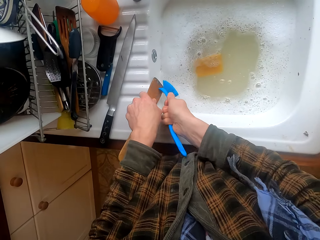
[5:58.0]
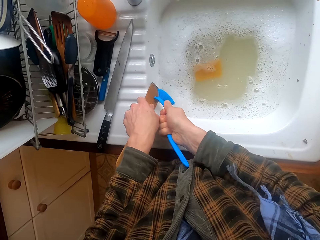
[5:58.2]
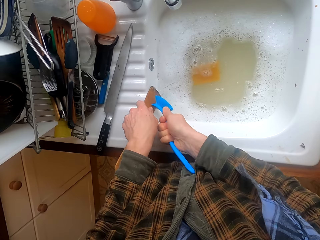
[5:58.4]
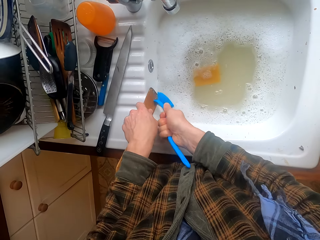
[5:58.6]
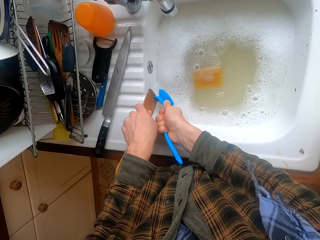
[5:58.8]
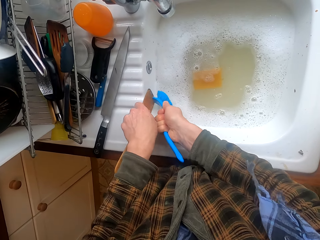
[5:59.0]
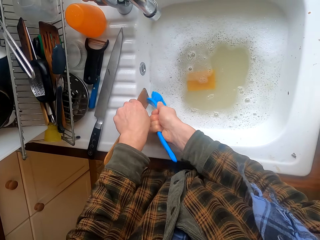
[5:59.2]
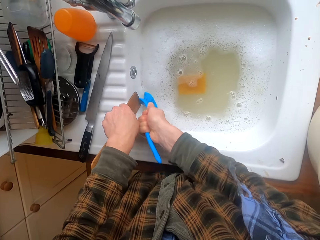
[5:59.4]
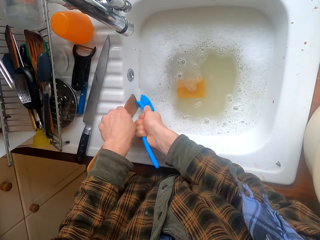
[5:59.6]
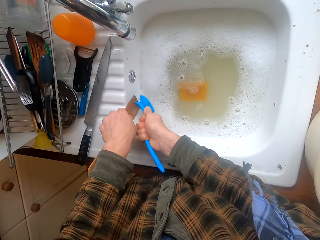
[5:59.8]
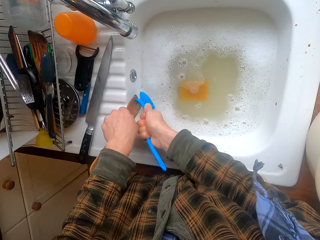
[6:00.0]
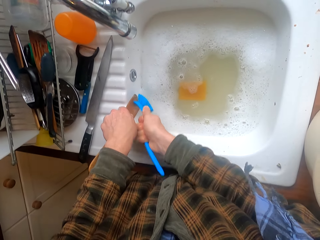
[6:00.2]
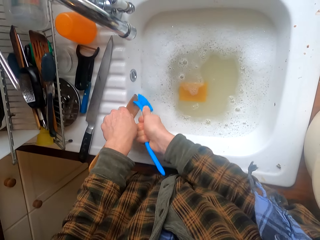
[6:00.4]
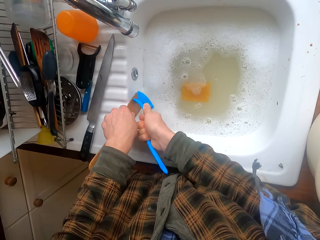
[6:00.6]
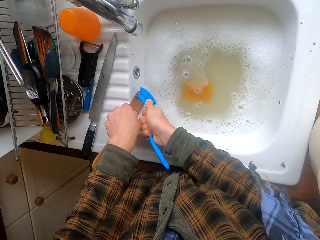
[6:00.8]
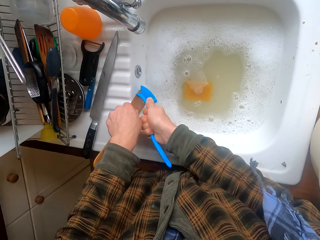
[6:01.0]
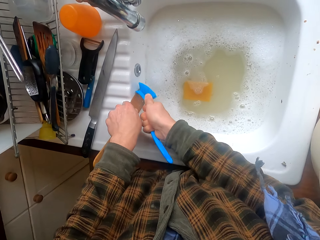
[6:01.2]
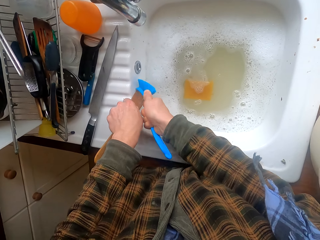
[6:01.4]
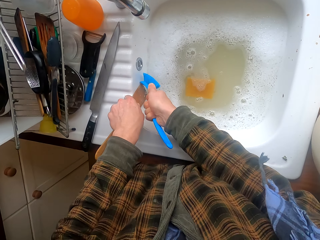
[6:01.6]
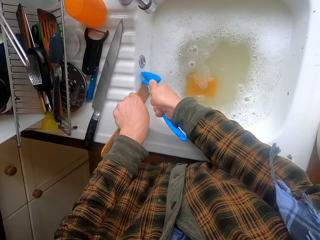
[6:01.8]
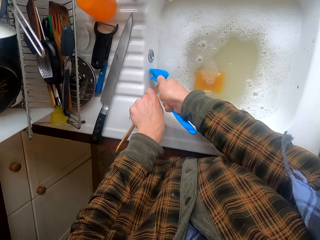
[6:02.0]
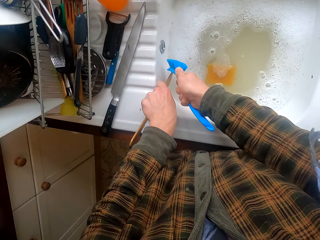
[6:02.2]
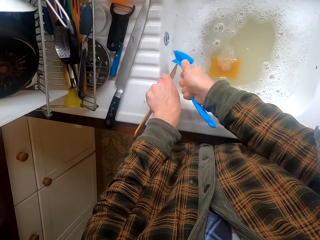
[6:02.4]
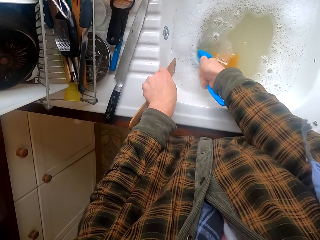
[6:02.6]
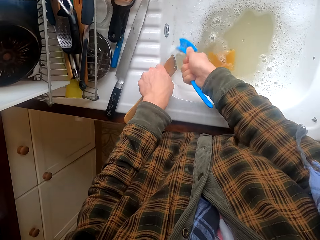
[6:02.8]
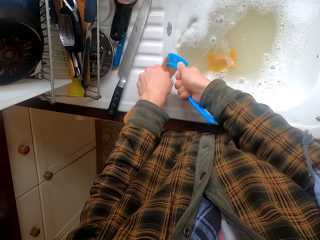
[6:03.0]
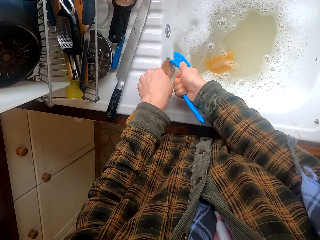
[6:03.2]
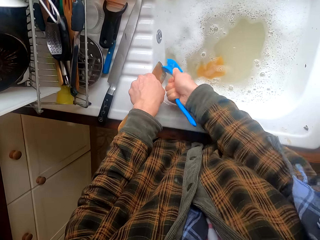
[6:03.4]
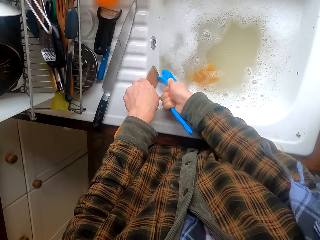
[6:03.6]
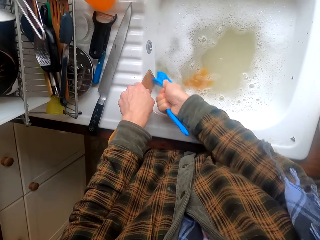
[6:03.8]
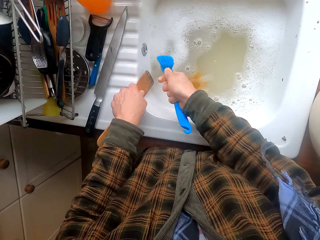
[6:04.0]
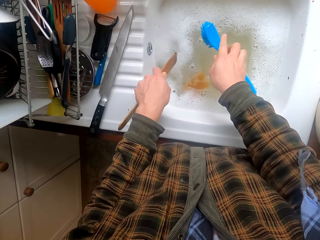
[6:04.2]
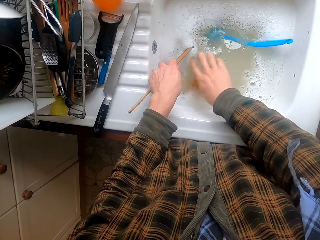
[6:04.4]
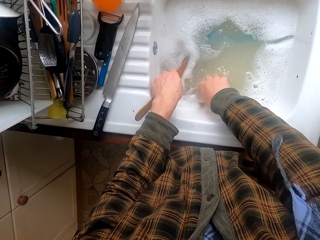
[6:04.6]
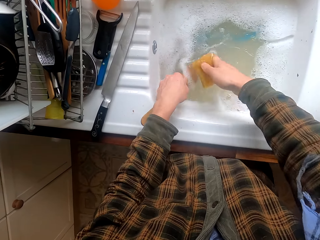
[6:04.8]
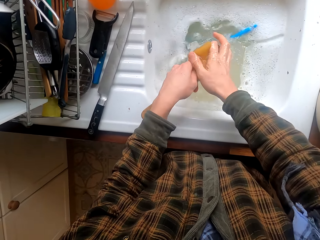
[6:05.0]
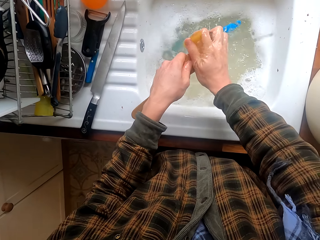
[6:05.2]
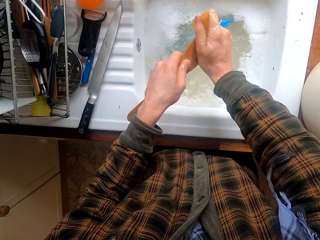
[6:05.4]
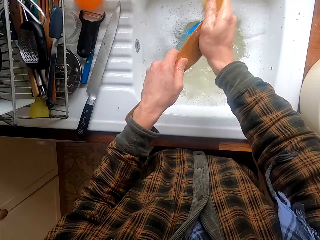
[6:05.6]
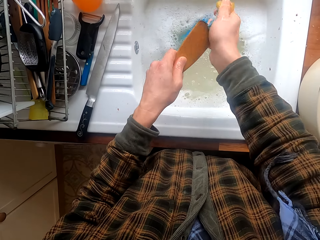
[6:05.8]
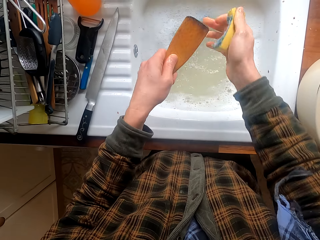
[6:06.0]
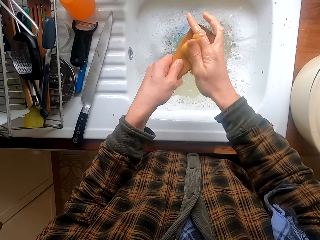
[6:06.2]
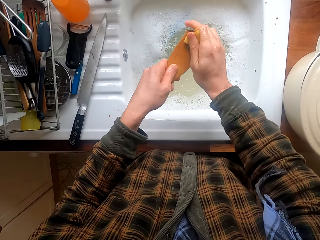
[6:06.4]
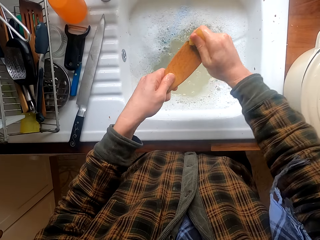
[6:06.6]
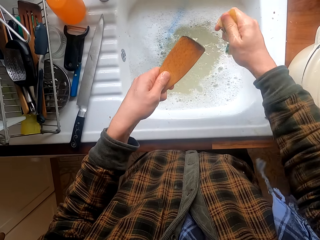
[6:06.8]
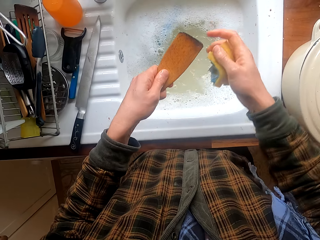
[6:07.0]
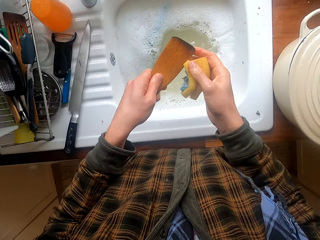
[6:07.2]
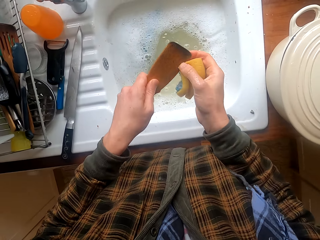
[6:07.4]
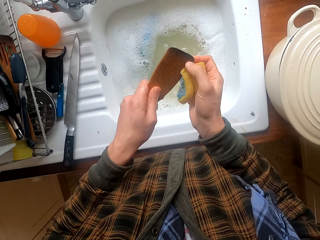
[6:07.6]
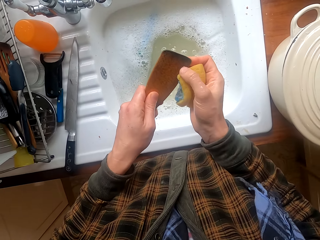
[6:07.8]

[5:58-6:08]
The camera wearer leans the spatula on the sink slab. They scrub the spatula. They dip the utensil brush in the sink. They scrub the spatula. They throw the utensil brush in the sink. They take a foam. They wash the spatula with the foam.

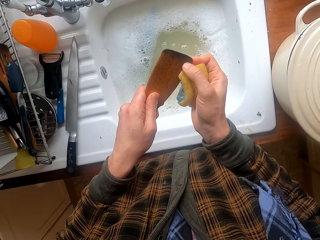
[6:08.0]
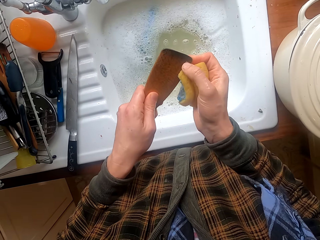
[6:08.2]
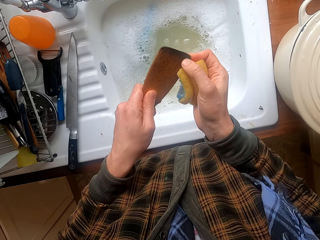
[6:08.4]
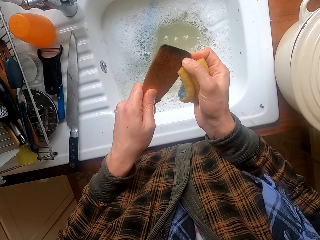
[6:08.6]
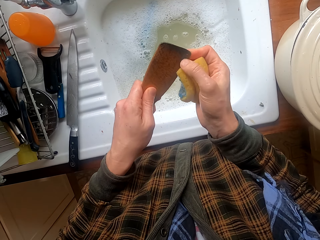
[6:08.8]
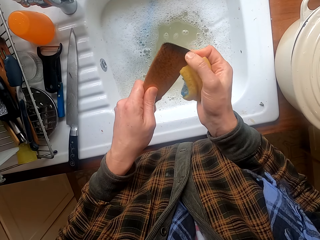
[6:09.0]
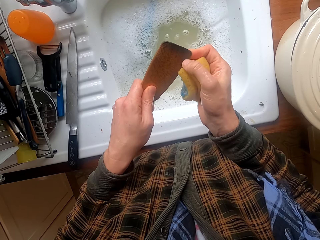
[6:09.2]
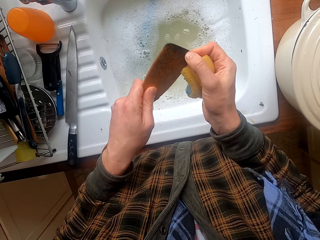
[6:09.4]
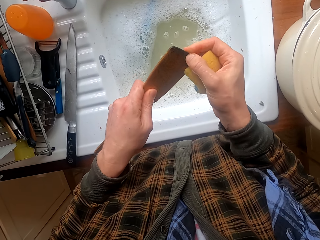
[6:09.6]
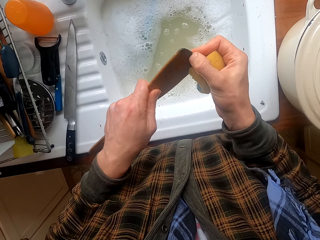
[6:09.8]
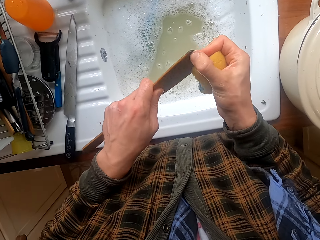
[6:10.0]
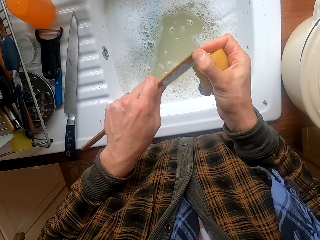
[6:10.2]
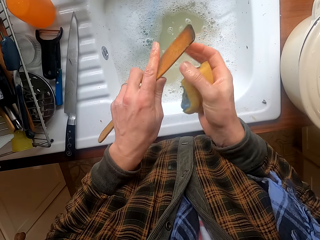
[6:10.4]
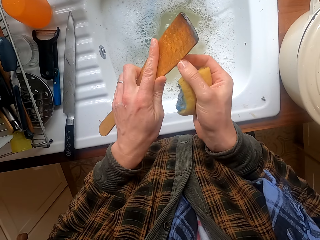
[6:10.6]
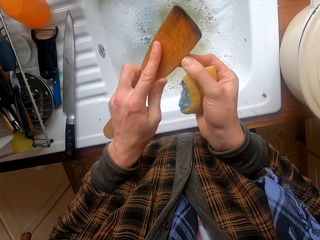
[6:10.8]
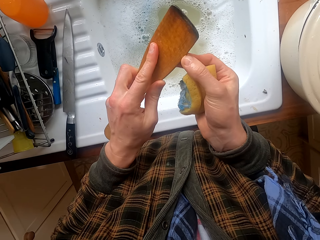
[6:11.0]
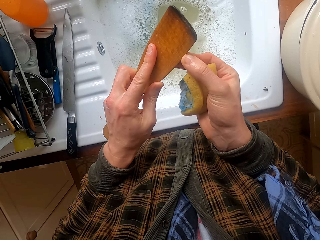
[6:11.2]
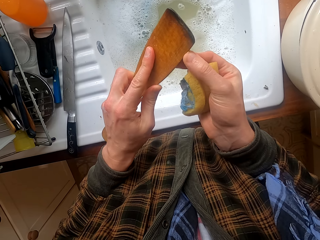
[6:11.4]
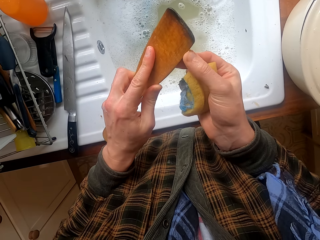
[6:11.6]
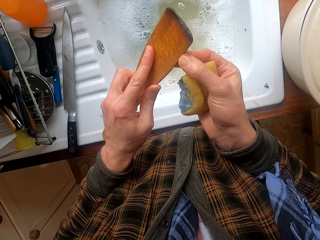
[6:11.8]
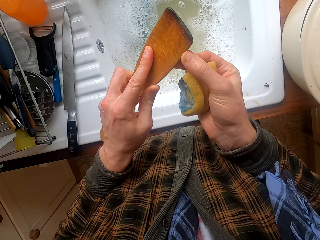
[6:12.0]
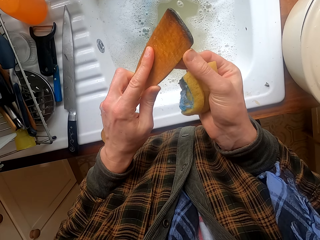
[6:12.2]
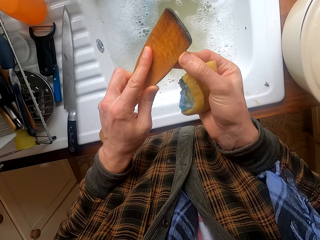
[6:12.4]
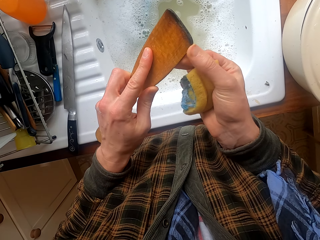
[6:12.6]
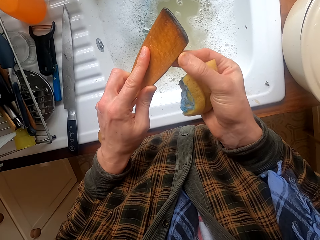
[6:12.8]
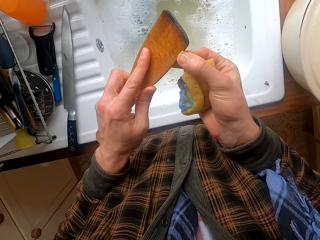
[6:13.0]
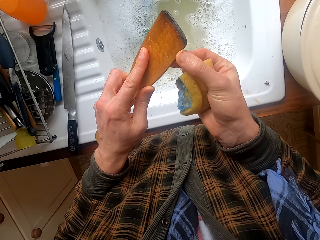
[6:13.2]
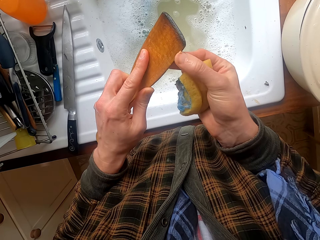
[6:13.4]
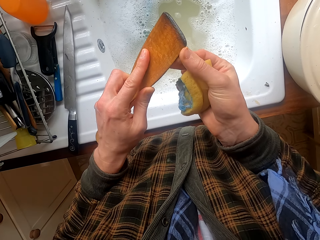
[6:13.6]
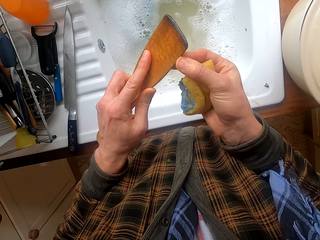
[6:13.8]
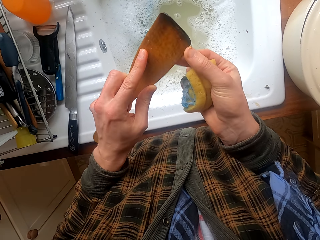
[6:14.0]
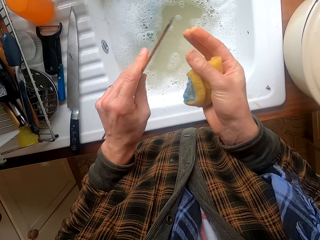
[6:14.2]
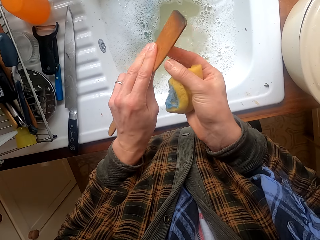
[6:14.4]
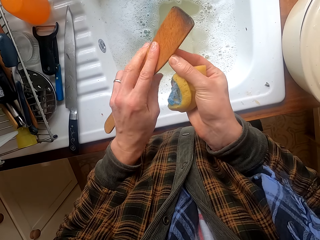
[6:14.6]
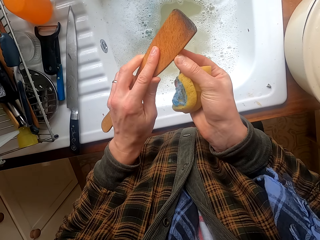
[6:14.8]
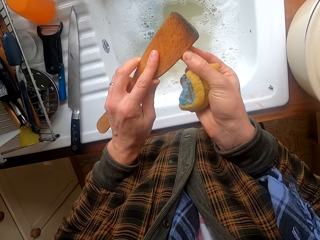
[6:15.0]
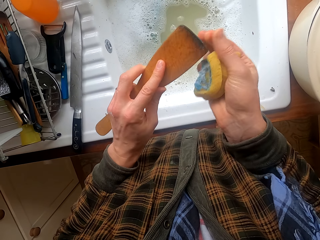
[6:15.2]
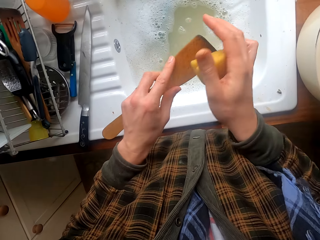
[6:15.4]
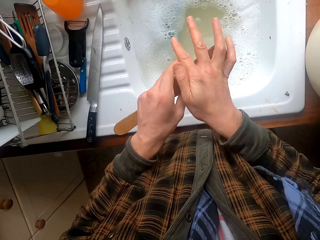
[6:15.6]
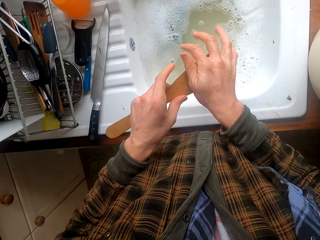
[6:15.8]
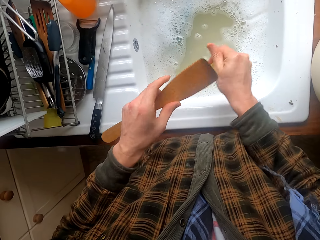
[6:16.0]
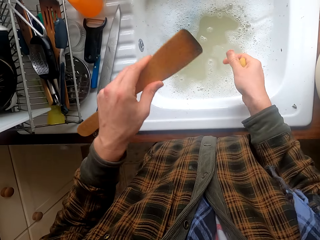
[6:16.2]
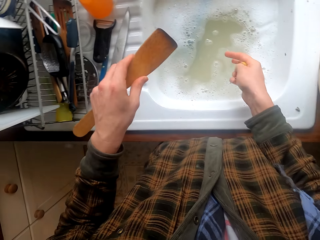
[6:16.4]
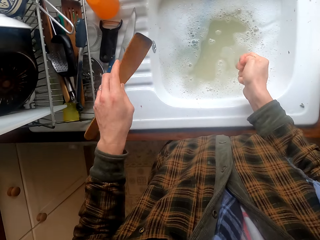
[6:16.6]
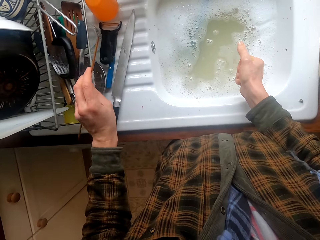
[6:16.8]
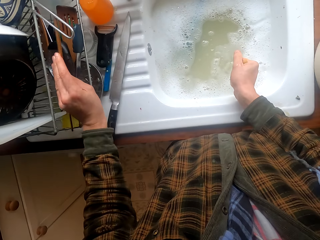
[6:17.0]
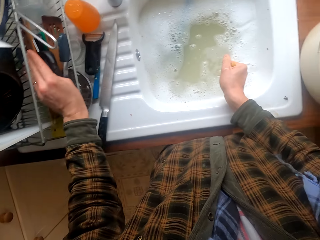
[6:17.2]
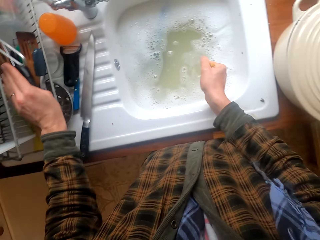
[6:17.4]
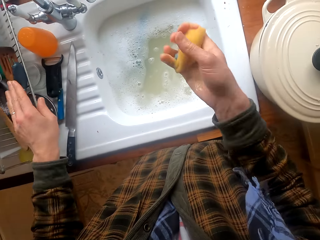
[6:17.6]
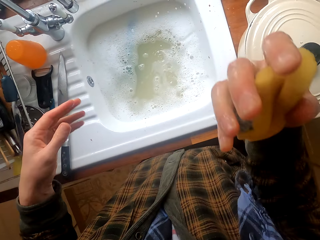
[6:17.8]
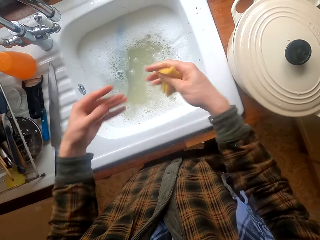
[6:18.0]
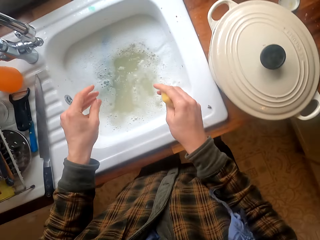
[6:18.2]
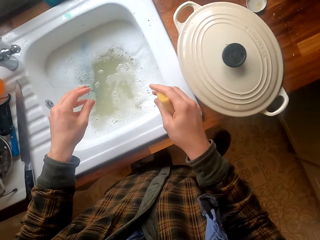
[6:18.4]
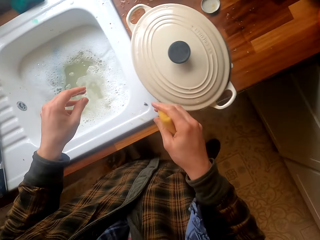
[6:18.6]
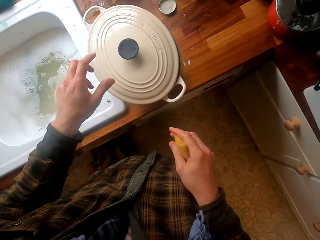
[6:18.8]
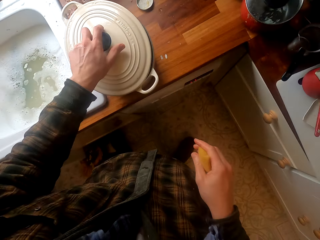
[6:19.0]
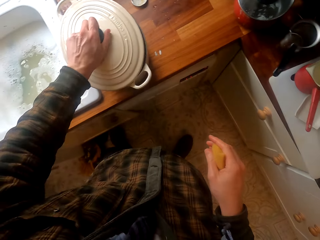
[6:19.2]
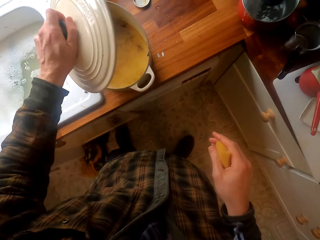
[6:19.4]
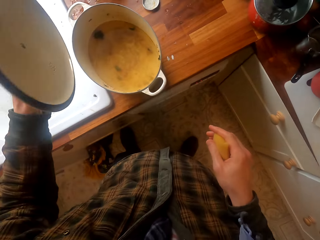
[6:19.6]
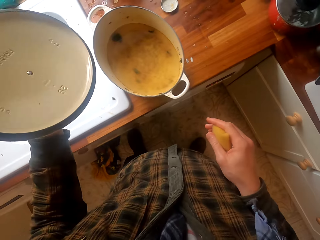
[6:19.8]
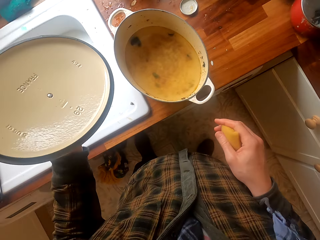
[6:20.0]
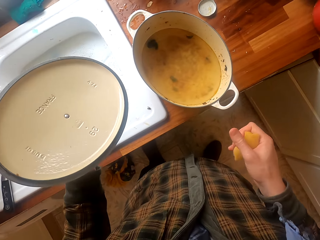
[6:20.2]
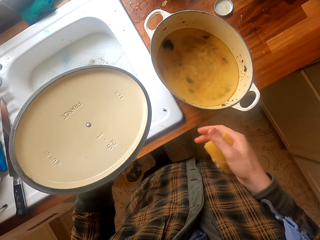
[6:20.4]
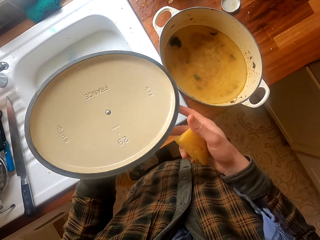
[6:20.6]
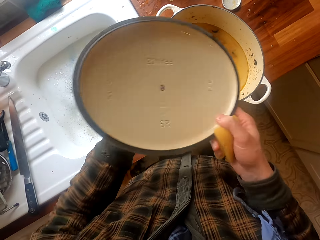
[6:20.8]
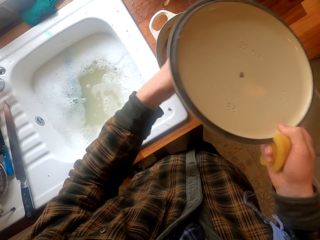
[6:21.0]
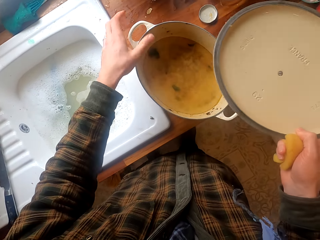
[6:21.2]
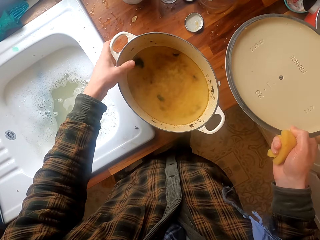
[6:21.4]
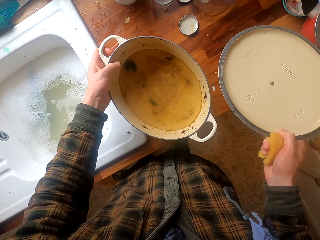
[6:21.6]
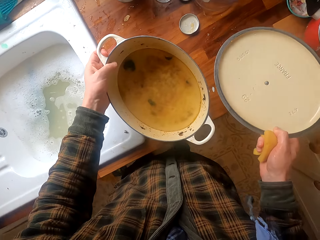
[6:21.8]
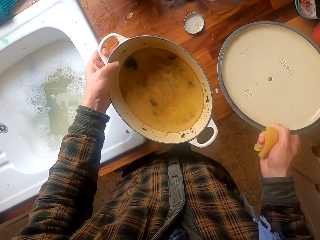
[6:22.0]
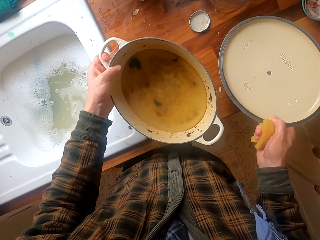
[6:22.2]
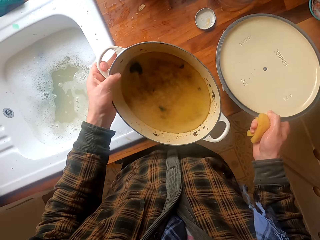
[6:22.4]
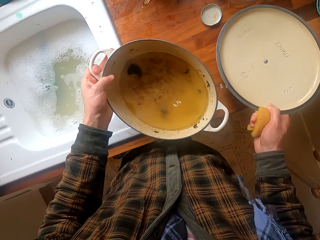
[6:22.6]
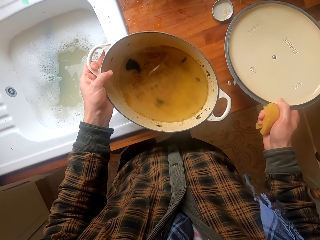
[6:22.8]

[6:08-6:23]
The camera wearer scrubs the spatula with a finger. They turn the spatula. They scrub the spatula with hand. They turn the spatula. They scrub the spatula with hand. They wipe the cooking stick. They scrub the spatula with the foam. They put the spatula in the dishrack. They wag hands, remove excess water from hands, and turn around. They take a dish lid. They look in the dish. They put the dish lid aside. They take the dish.
